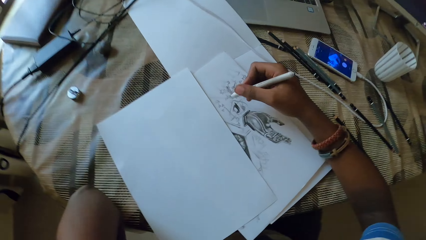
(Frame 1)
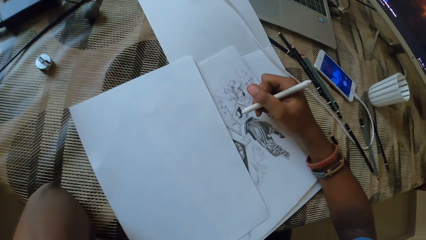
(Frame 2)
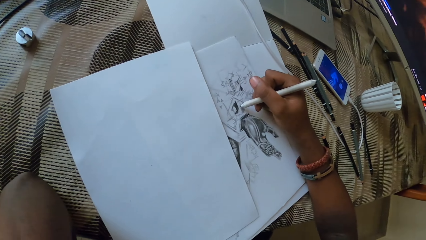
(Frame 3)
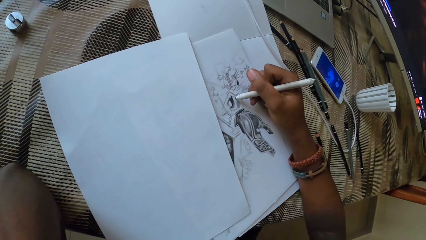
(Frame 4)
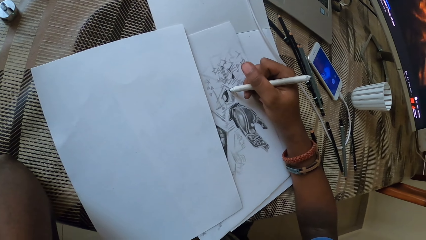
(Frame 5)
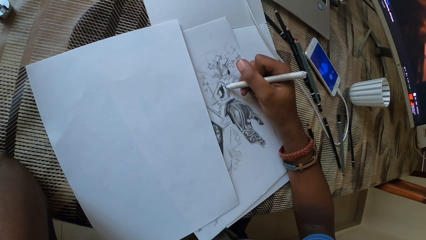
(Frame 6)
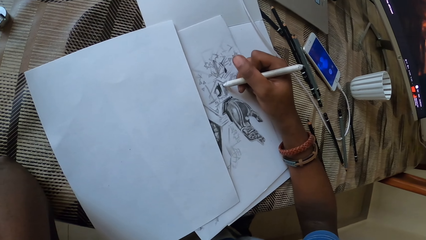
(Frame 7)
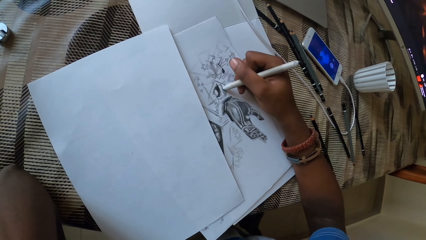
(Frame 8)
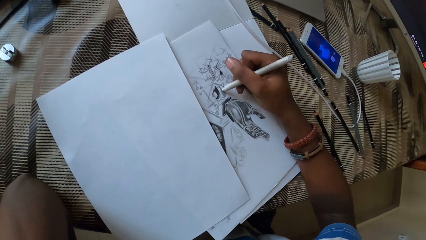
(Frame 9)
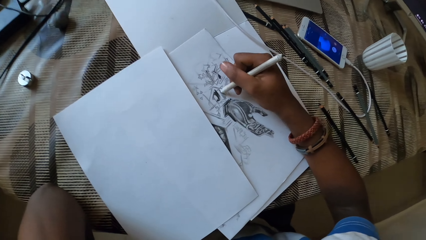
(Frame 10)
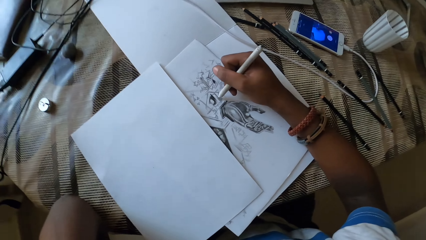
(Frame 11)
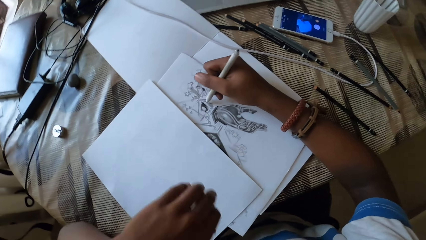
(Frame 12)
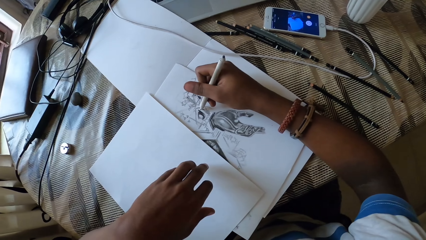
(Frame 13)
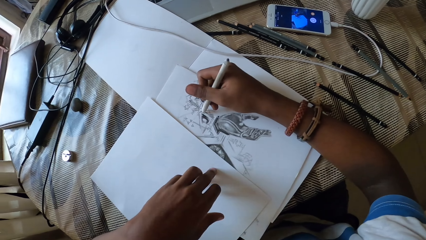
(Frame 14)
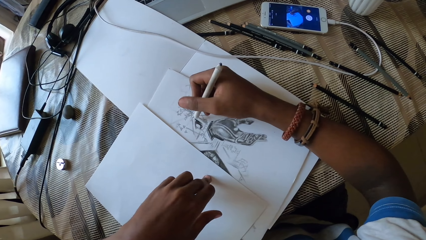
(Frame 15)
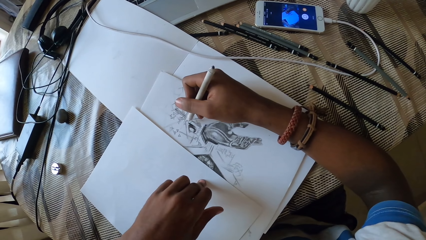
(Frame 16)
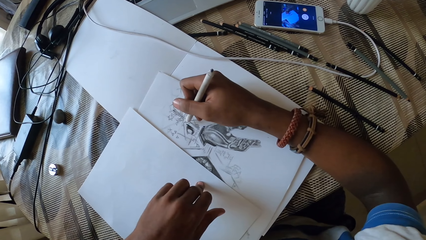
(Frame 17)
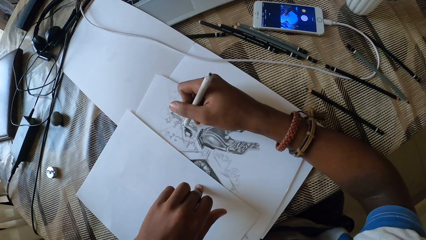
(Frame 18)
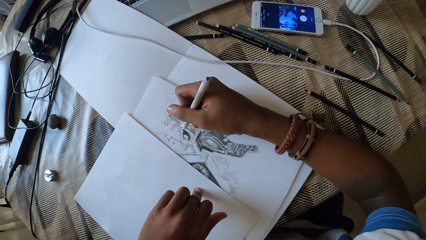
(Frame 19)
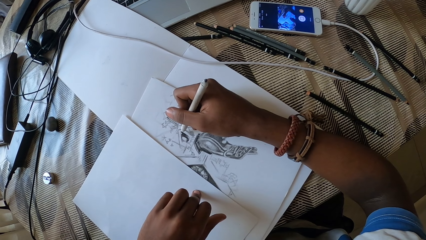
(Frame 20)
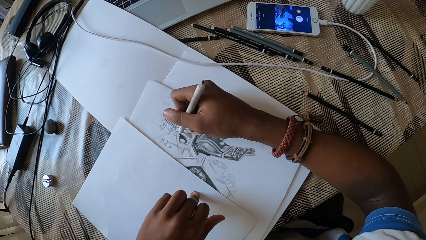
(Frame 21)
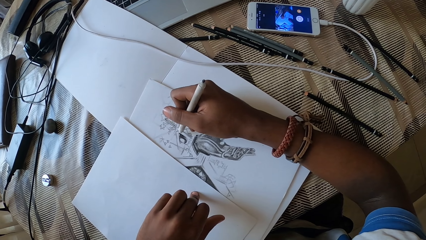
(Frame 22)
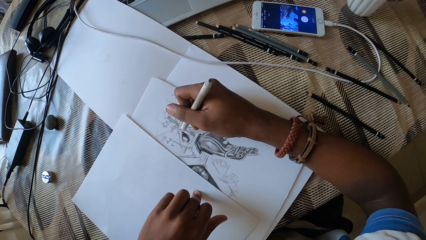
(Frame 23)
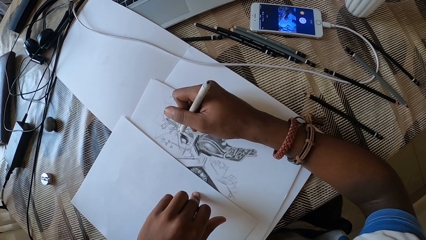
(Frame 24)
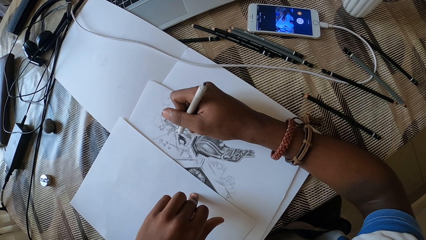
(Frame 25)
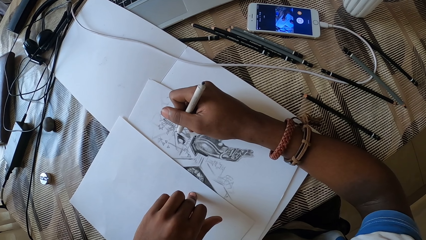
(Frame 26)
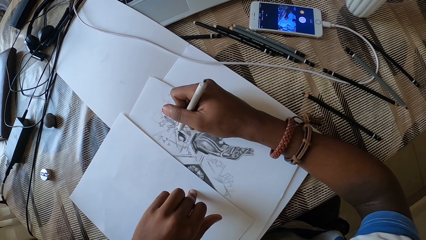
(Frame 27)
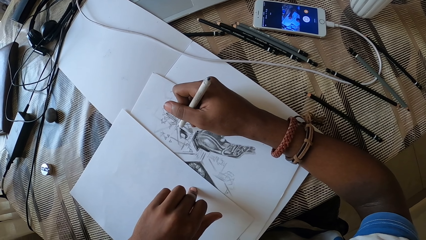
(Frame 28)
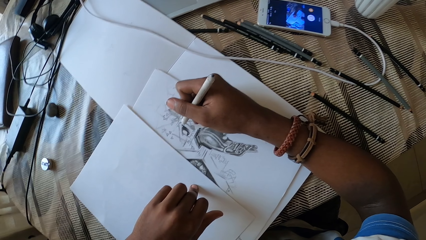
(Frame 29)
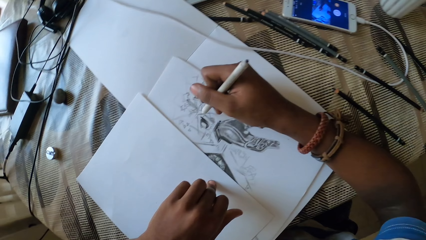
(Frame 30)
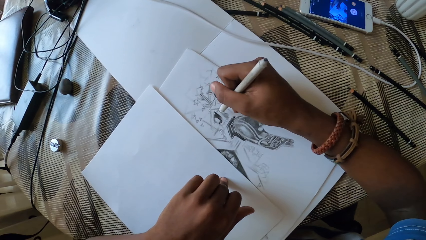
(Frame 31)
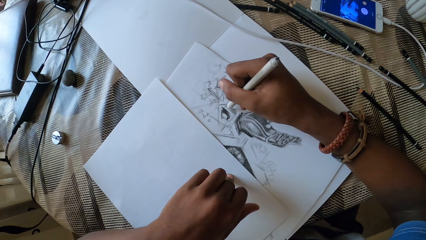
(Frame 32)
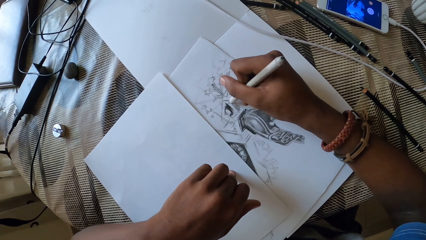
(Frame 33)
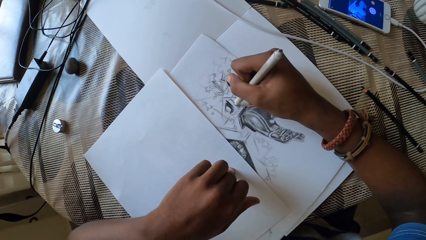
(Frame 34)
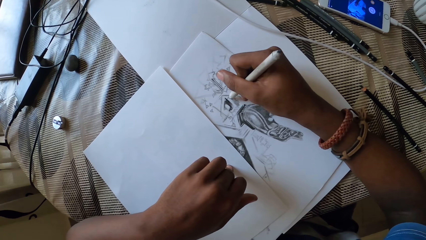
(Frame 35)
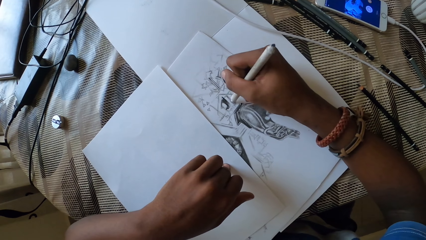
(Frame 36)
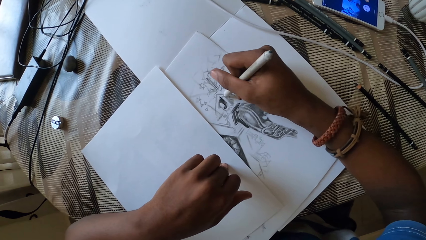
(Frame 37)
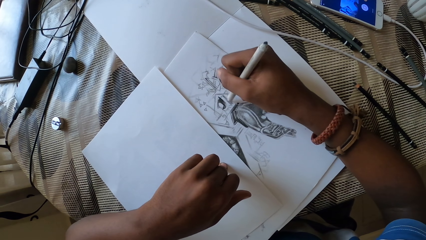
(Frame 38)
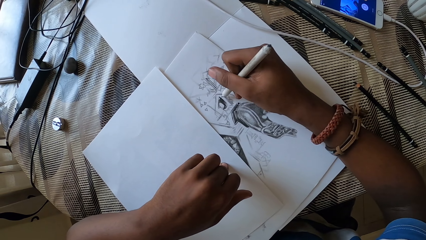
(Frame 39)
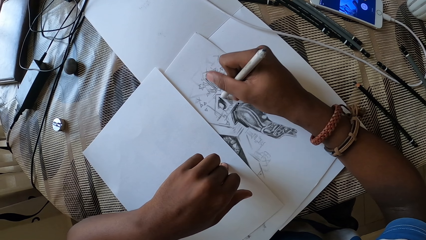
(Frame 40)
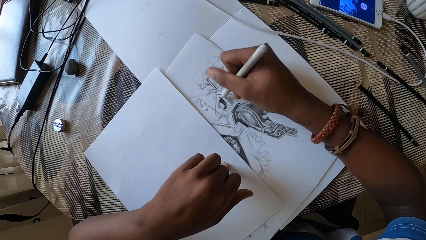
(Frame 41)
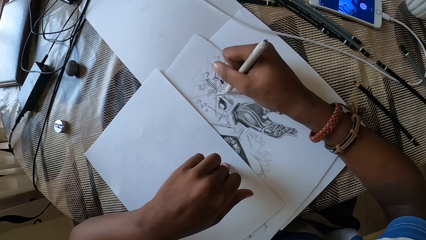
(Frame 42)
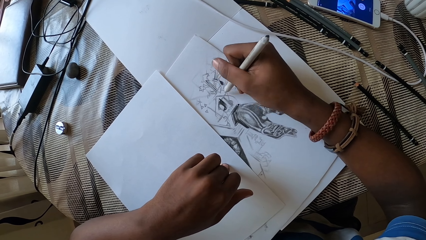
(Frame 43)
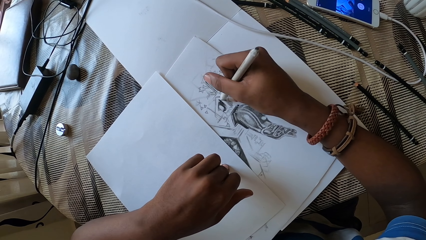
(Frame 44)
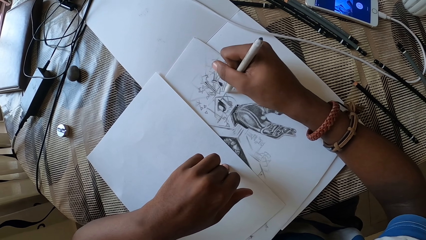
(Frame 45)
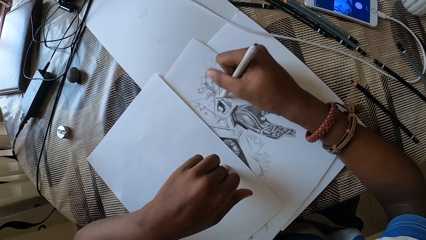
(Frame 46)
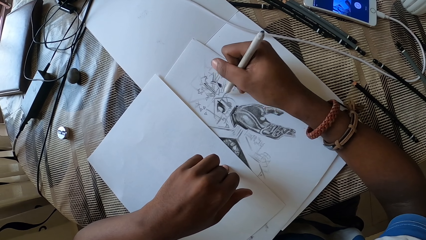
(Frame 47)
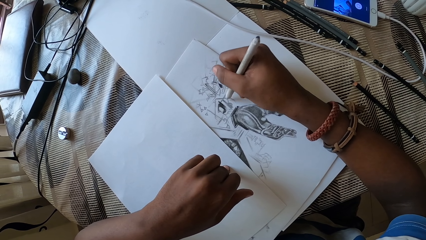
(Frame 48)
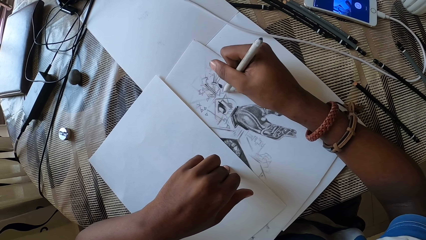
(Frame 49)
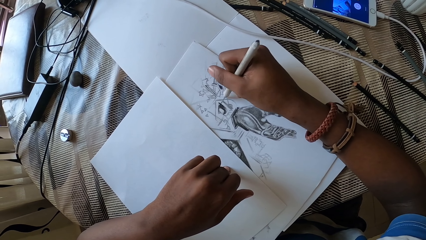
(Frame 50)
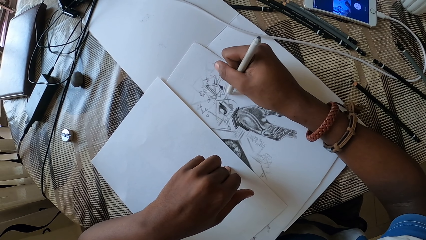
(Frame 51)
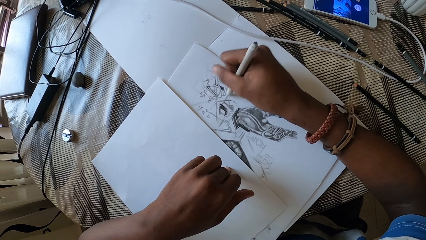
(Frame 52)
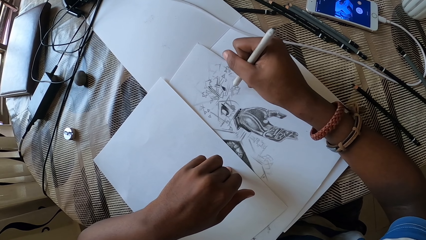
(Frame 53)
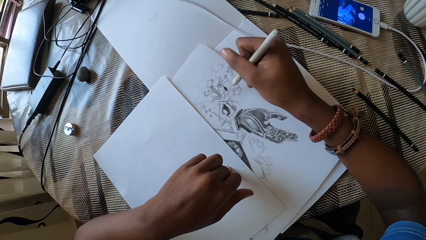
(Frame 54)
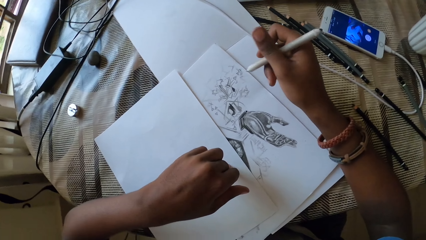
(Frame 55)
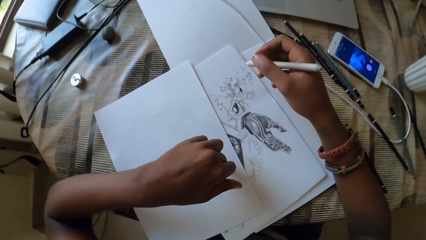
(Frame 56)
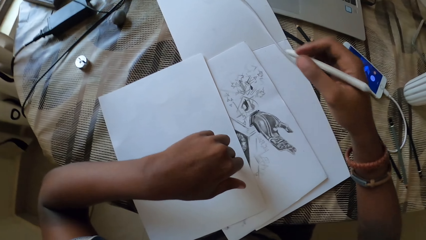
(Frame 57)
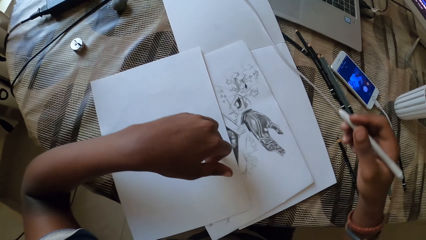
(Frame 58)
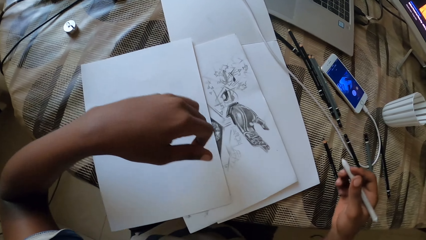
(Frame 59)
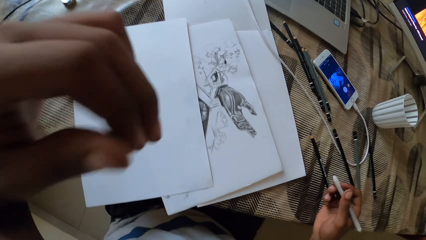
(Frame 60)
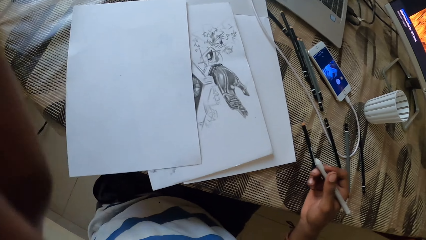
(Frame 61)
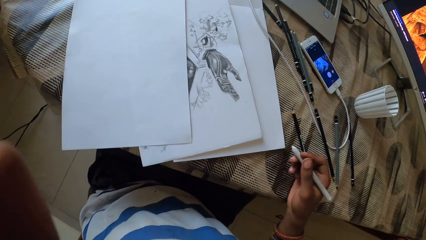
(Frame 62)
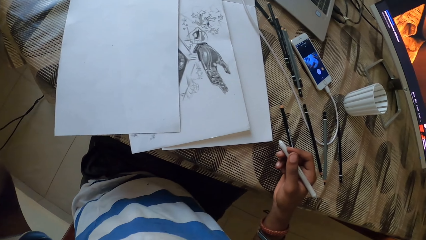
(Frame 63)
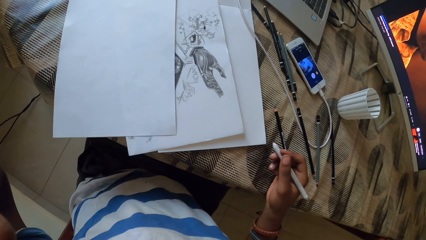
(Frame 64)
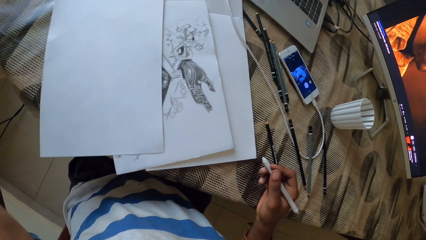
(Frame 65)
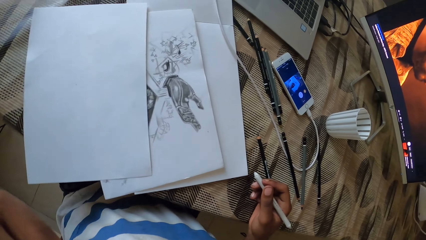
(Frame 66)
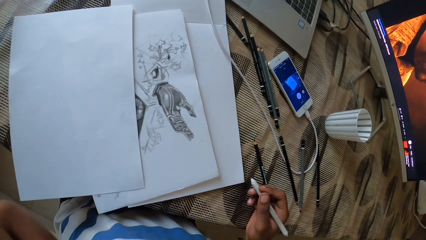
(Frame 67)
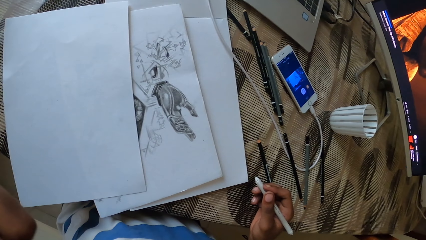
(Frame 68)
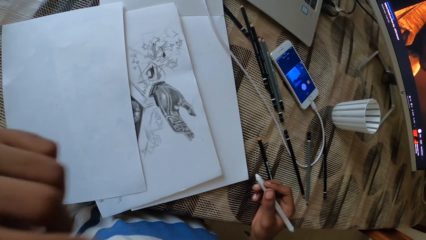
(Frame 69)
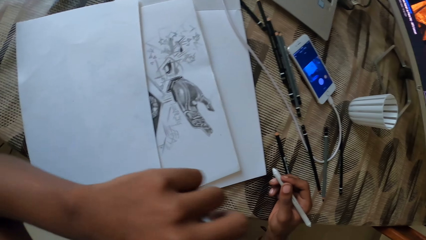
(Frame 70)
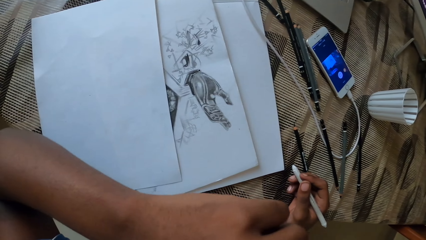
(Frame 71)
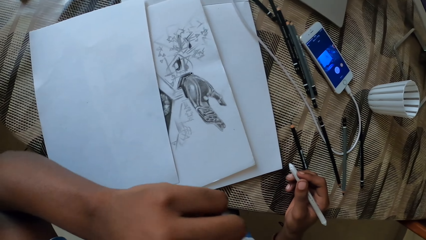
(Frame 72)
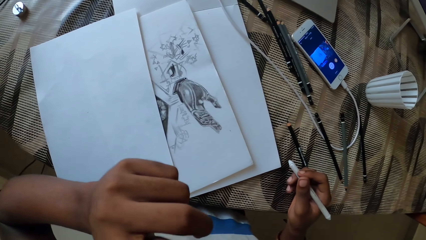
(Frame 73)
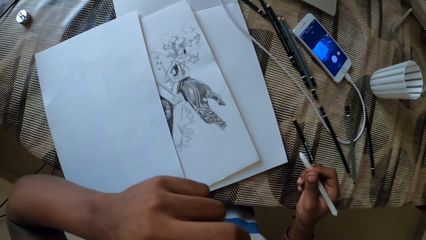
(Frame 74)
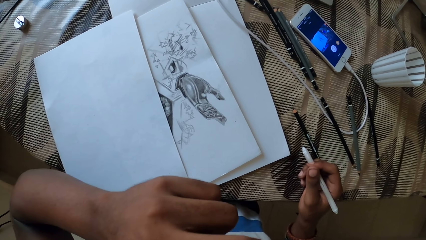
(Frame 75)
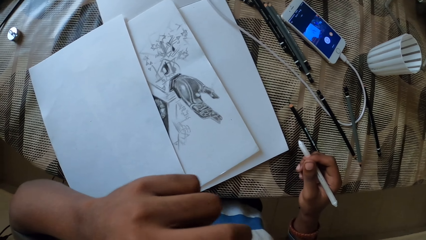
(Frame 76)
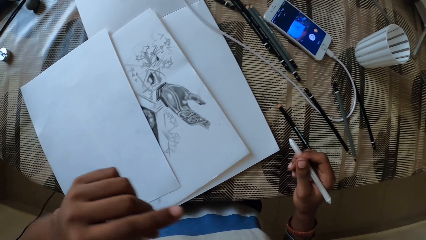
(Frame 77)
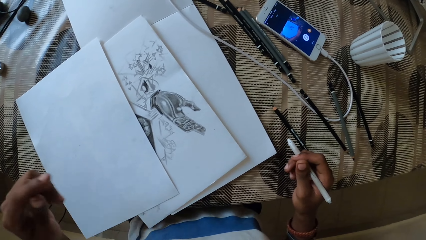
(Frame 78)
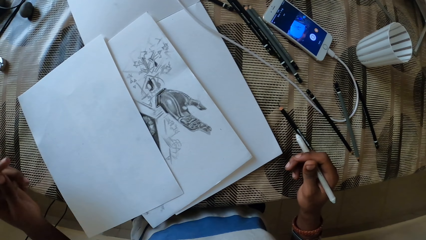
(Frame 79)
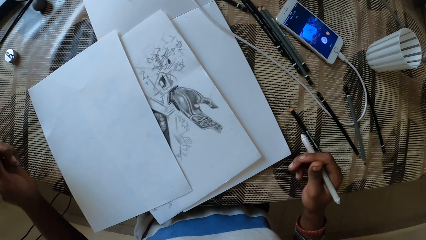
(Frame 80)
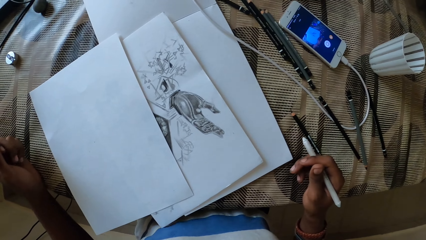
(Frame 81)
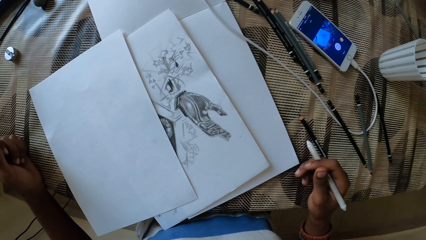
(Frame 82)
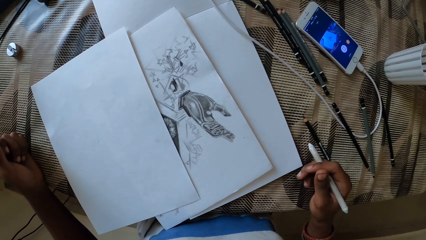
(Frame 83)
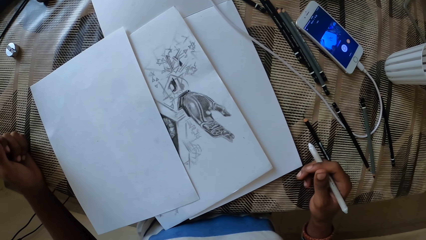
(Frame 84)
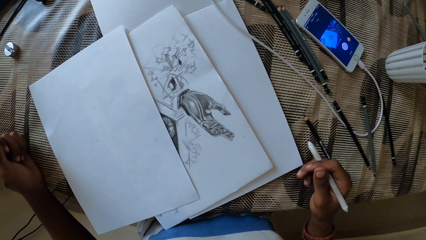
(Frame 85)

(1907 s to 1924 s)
The camera wearer draws on the paper with the pen. They hold the paper. They paint the paper with the pen.
